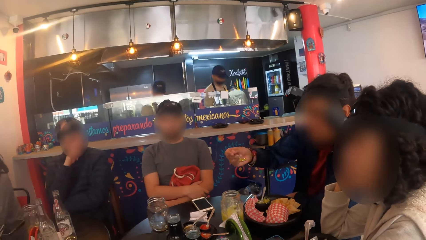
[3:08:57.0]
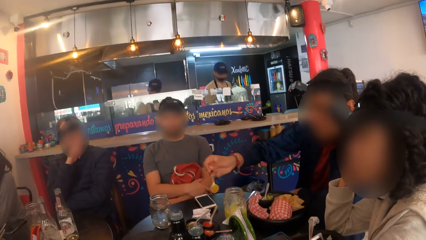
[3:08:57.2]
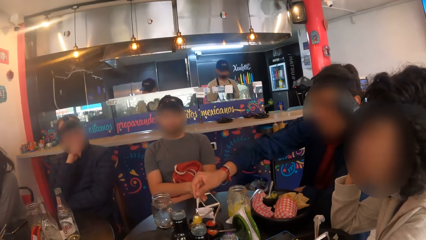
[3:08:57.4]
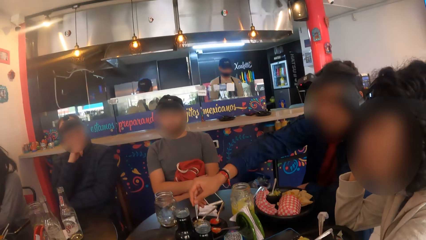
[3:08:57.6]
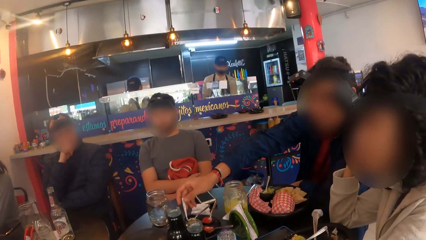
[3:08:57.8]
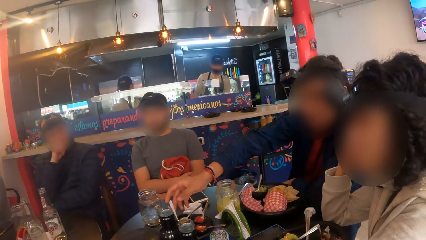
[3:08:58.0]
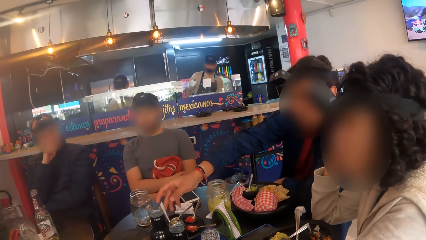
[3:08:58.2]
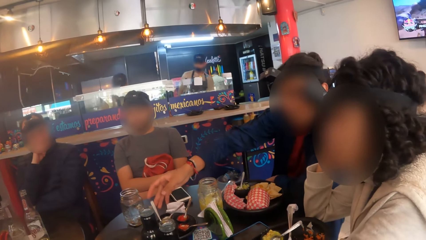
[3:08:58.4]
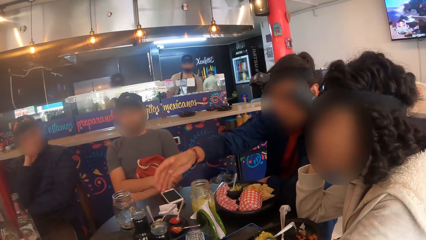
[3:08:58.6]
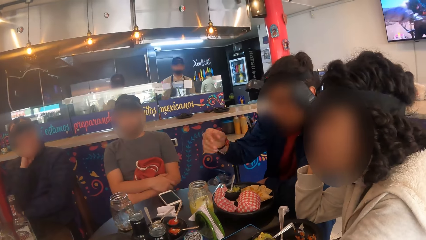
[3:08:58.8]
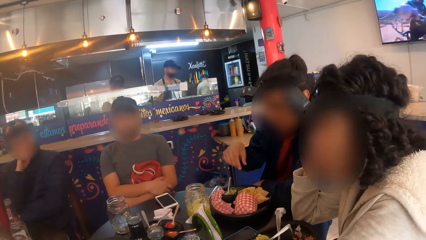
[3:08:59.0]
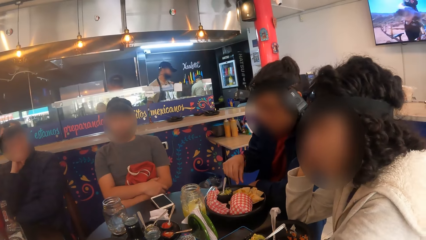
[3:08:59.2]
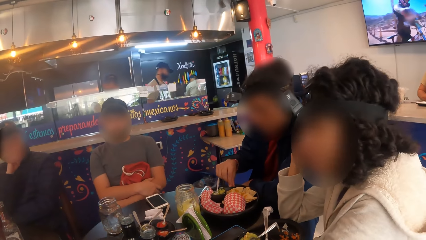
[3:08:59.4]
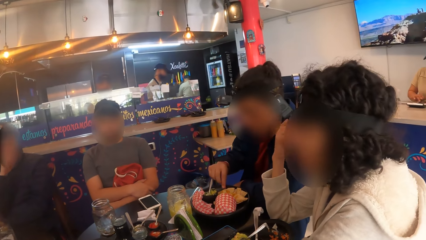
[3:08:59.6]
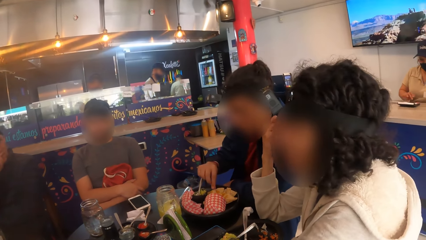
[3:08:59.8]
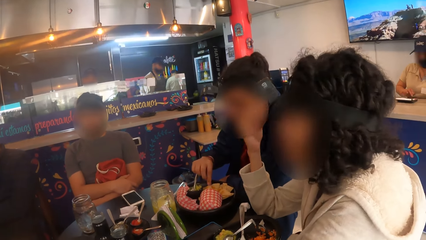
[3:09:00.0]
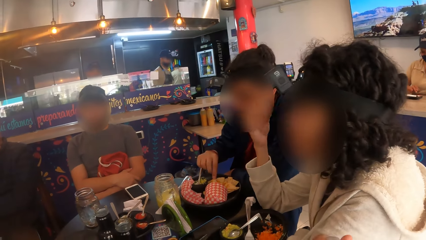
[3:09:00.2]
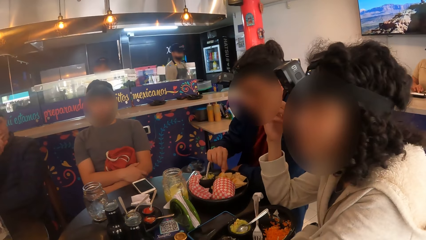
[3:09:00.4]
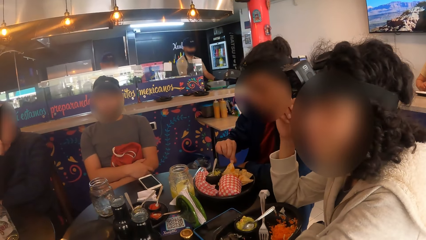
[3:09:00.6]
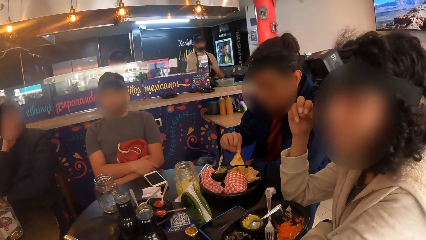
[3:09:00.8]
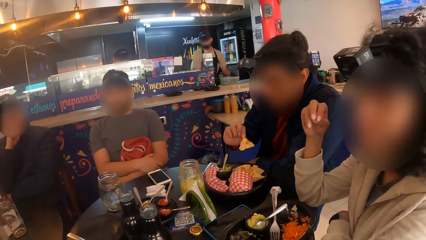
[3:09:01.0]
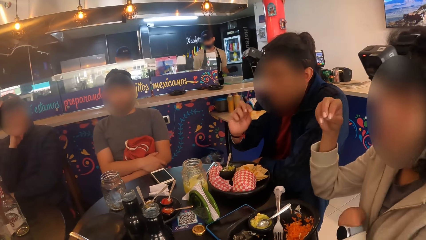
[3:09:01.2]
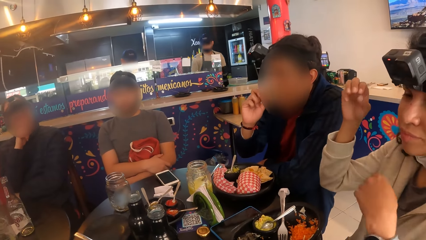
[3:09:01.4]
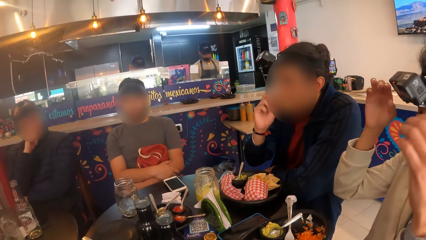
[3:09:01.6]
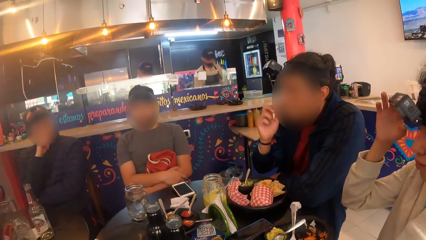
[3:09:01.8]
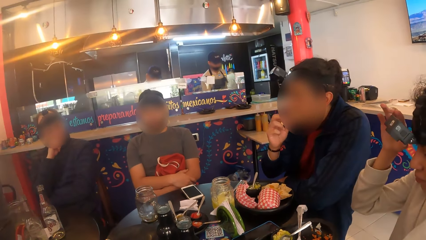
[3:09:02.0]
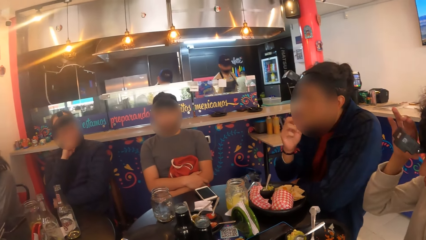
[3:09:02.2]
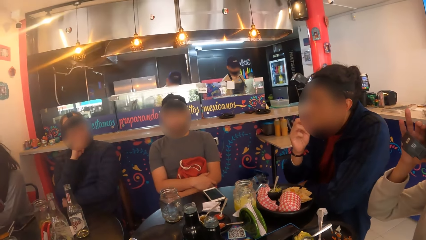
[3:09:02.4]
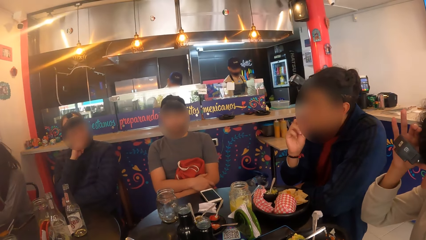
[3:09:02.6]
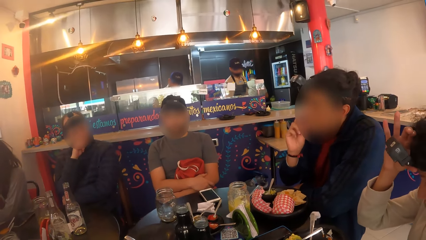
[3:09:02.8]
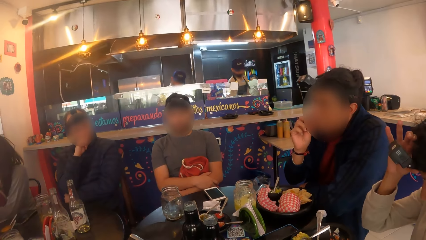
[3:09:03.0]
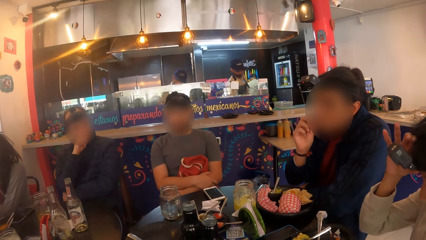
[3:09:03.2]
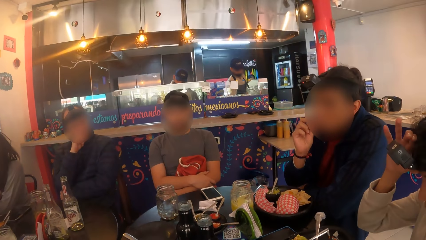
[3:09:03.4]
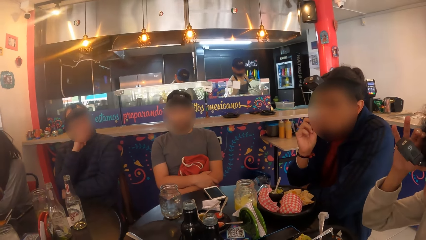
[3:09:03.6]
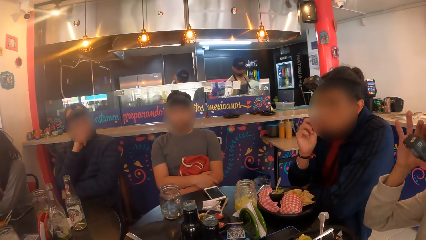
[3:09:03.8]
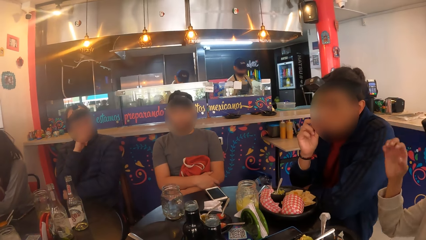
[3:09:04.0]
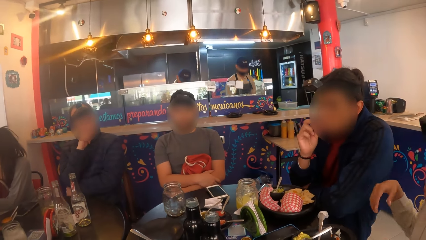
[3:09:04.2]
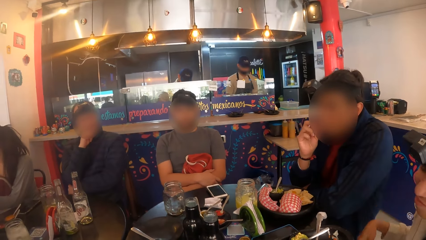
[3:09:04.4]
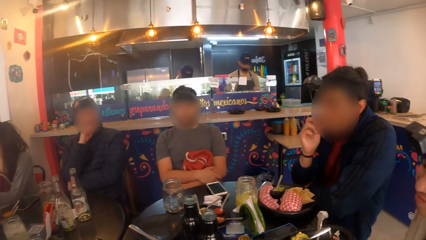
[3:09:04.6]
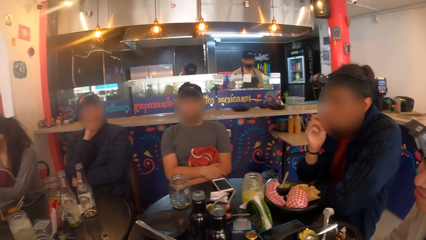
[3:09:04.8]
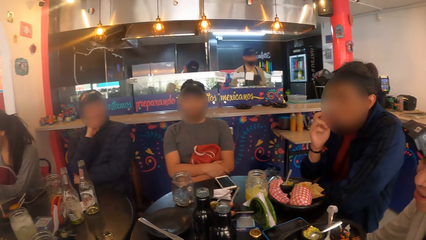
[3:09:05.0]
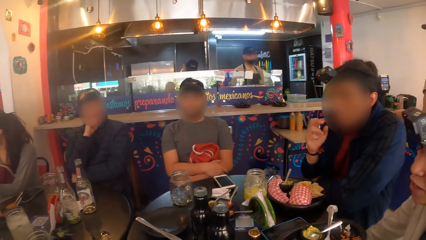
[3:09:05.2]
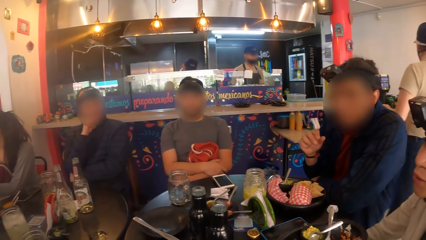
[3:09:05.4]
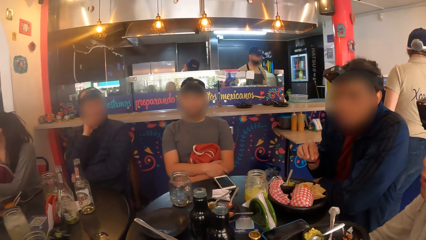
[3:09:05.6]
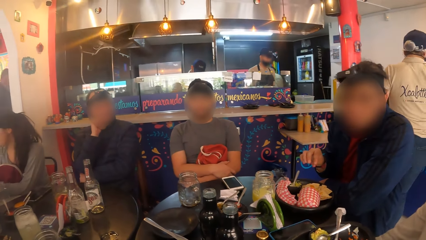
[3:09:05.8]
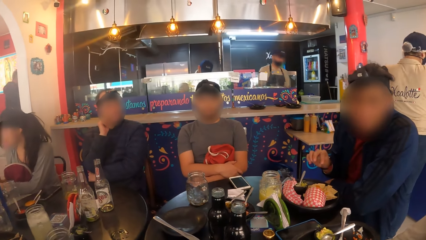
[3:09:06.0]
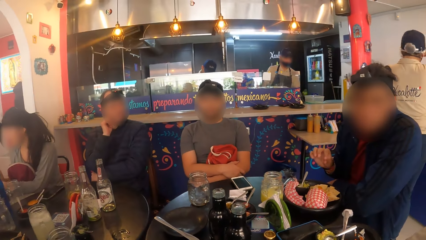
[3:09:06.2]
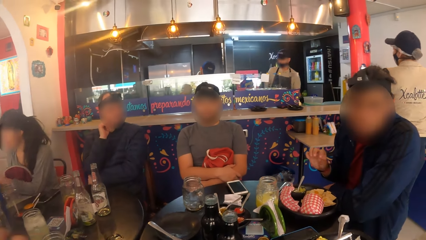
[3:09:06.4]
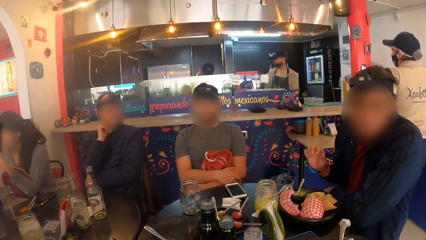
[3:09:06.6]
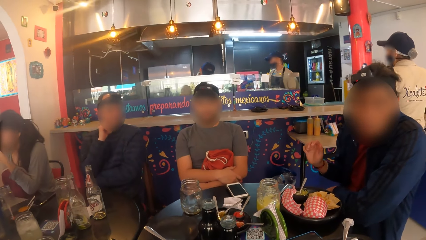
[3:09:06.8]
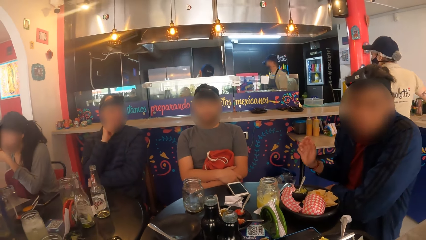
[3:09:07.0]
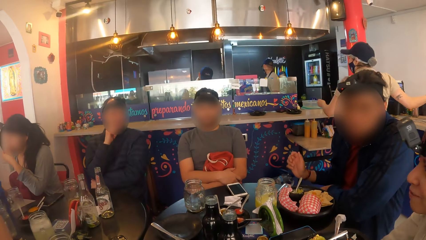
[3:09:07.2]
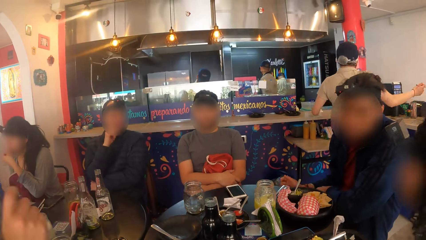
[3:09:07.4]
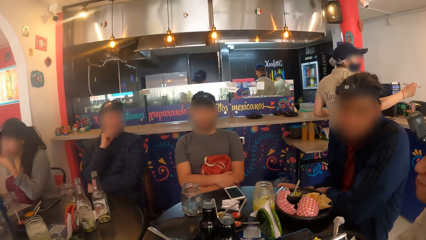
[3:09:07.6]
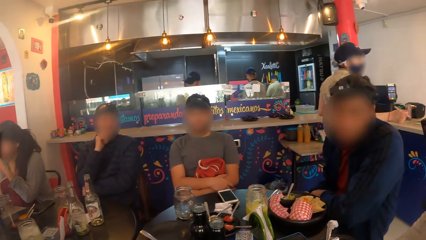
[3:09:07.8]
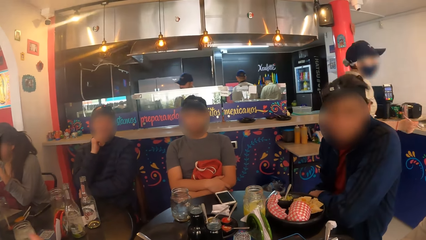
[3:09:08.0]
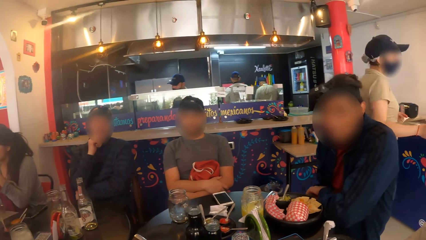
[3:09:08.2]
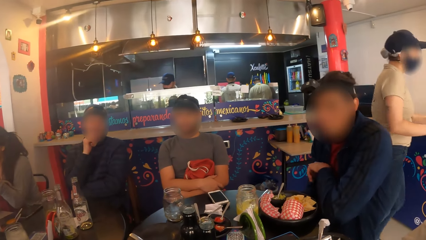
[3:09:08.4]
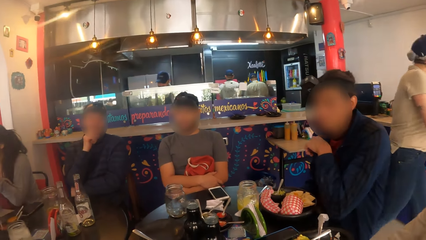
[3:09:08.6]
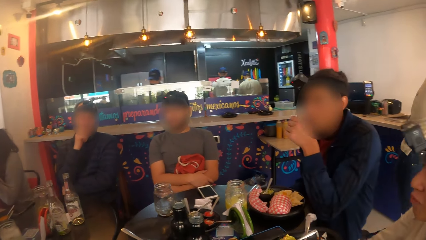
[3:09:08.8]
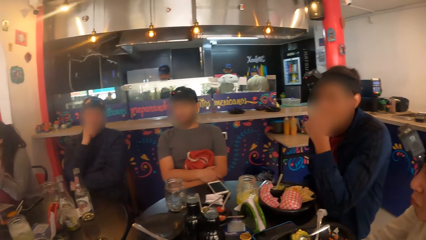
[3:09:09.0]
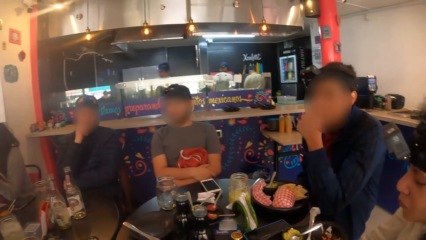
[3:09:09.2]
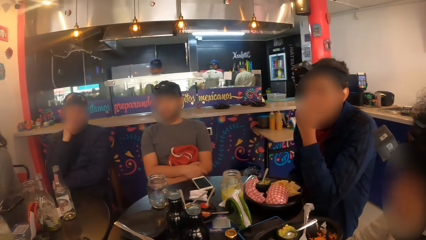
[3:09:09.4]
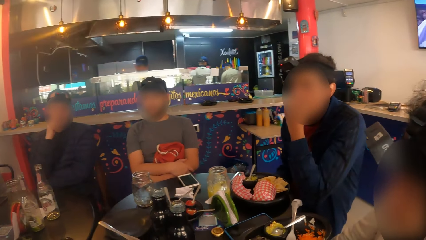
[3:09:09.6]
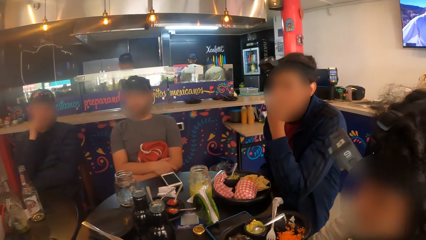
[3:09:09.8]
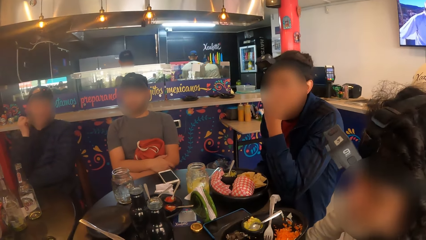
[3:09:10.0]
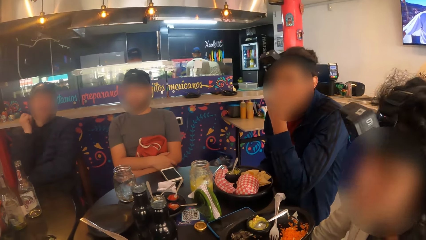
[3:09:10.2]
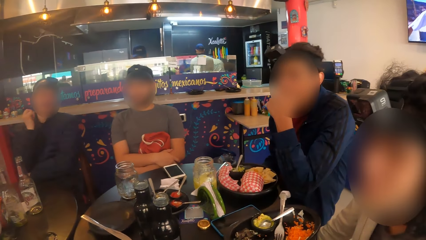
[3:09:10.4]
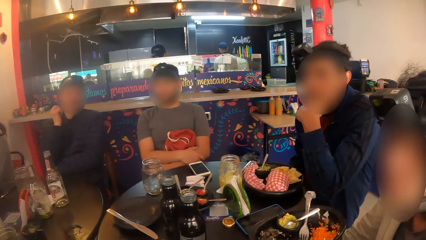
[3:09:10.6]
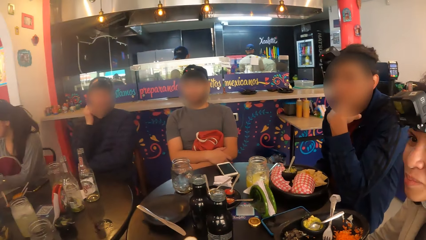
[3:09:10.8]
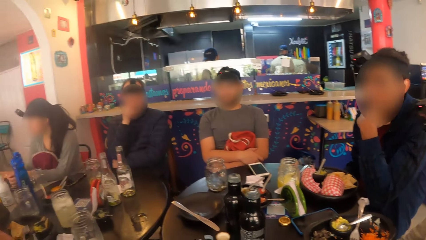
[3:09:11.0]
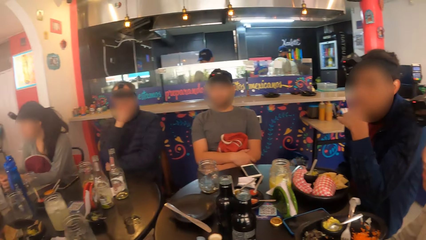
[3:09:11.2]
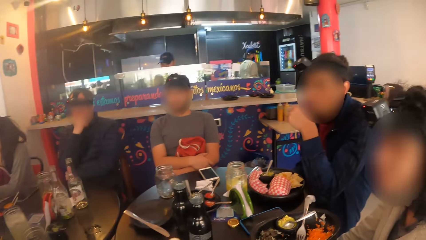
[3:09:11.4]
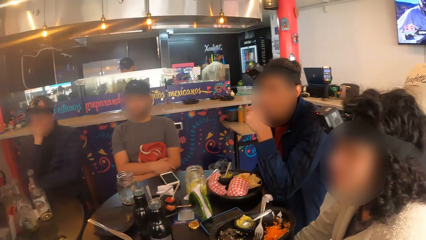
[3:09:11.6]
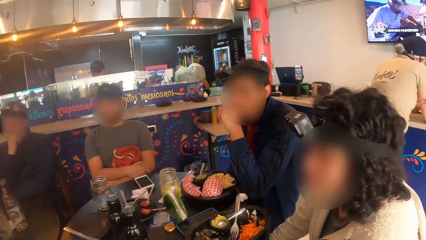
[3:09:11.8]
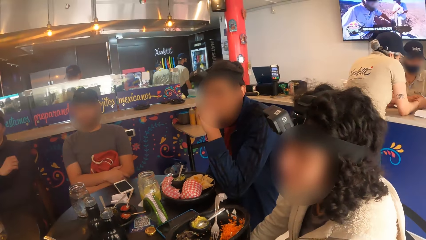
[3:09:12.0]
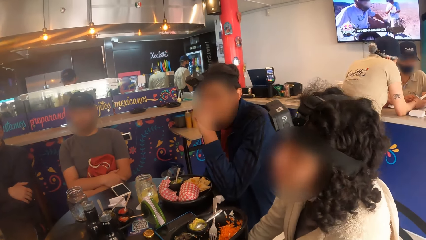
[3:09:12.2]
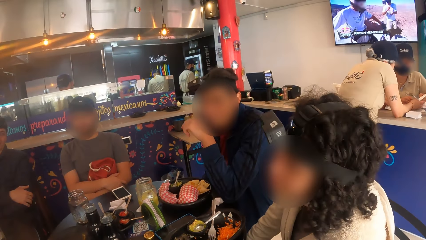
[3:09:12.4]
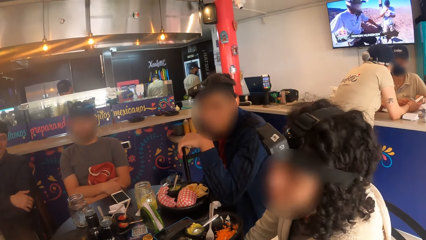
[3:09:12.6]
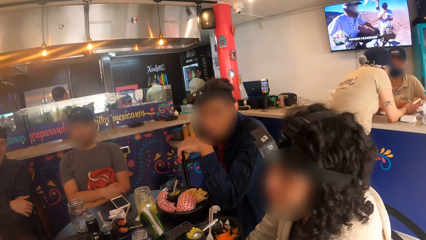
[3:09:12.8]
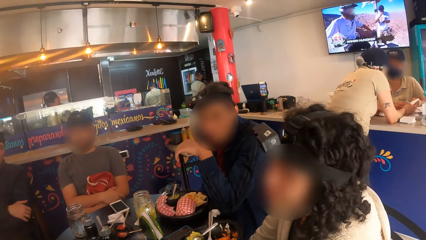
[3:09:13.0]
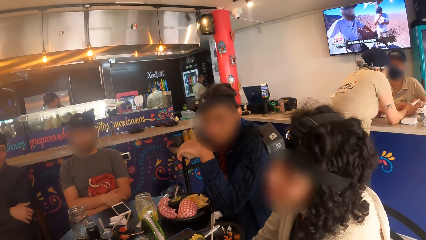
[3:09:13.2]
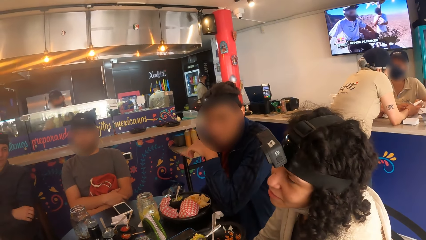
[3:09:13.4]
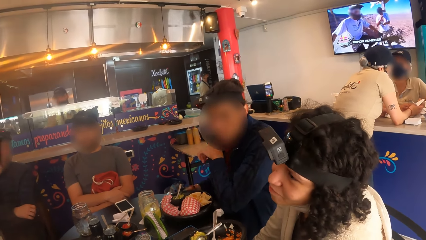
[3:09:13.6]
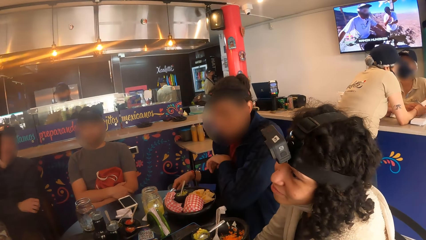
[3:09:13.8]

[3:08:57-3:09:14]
The man drops the spoon in the sauce cup with his right hand. The man takes food from the plate with his hand and eats the meal from the plate with his right hand. The woman adjusts the camera on her head with her hands. The woman speaks.
